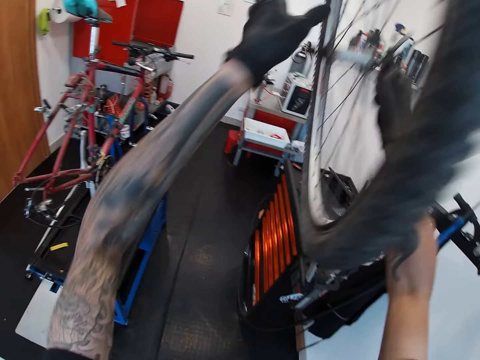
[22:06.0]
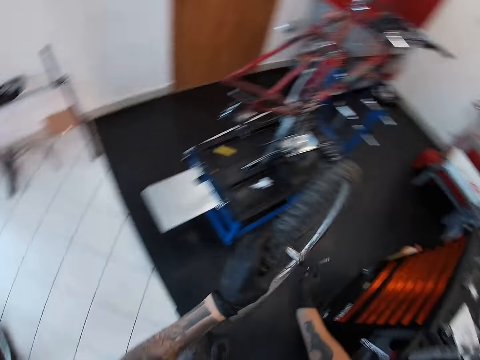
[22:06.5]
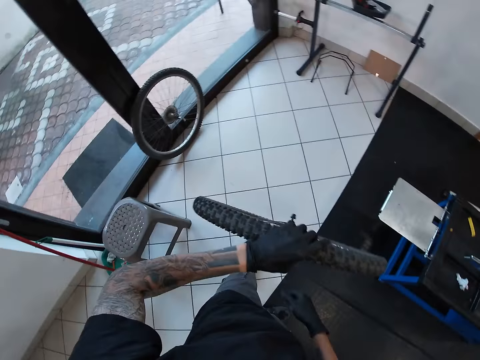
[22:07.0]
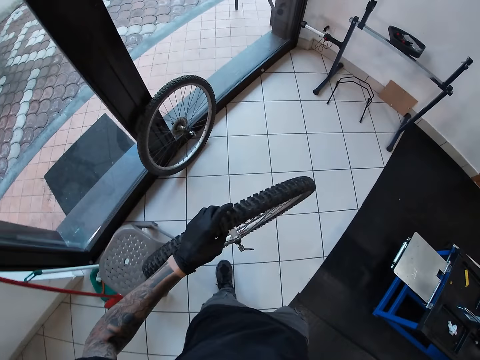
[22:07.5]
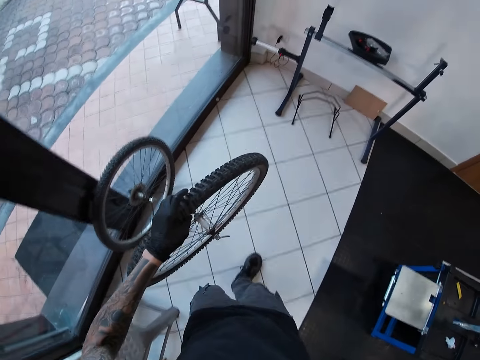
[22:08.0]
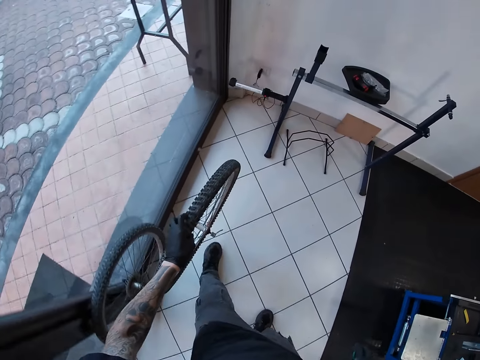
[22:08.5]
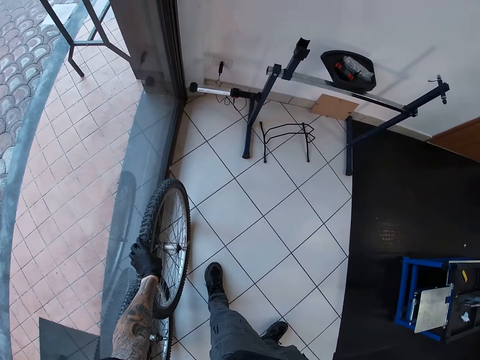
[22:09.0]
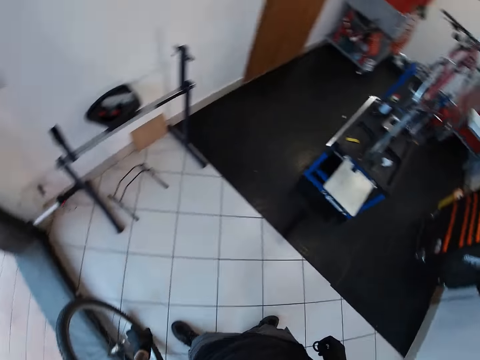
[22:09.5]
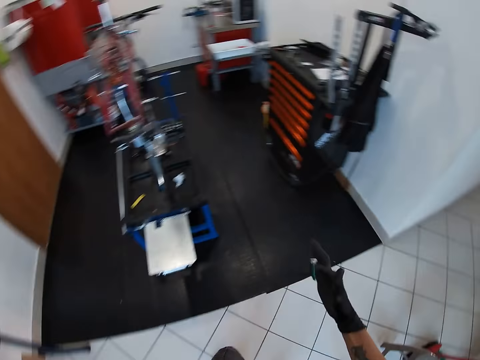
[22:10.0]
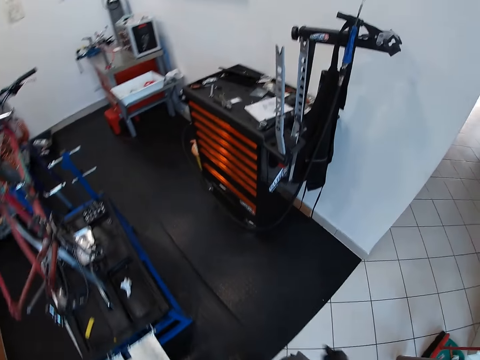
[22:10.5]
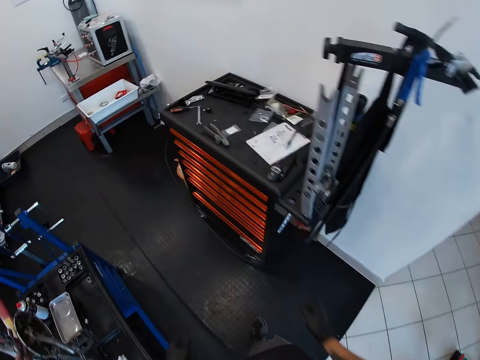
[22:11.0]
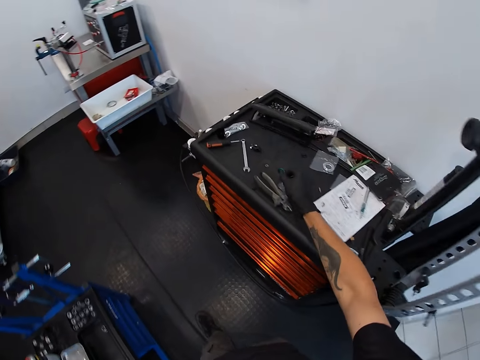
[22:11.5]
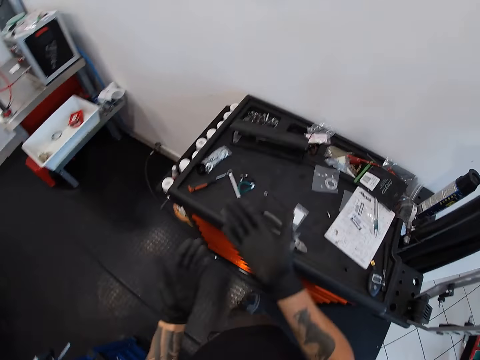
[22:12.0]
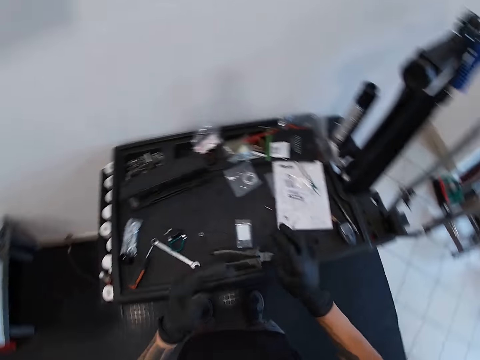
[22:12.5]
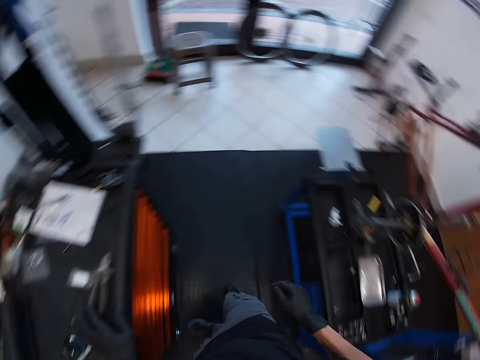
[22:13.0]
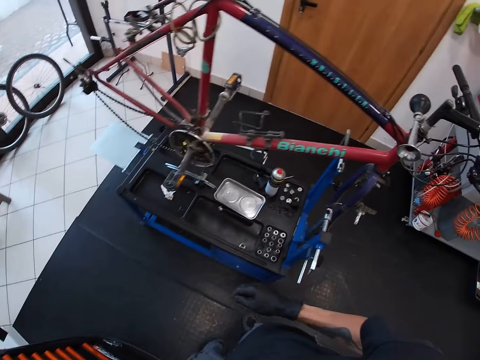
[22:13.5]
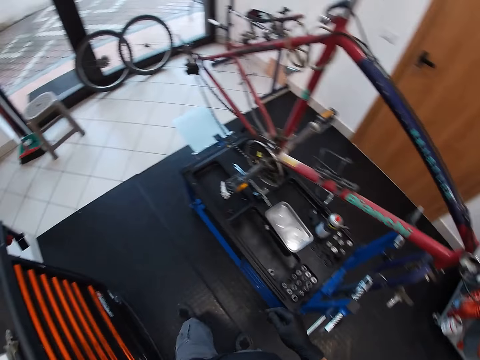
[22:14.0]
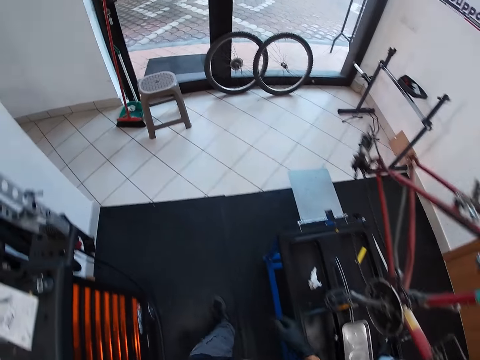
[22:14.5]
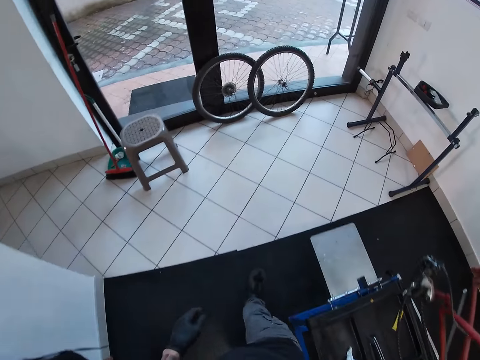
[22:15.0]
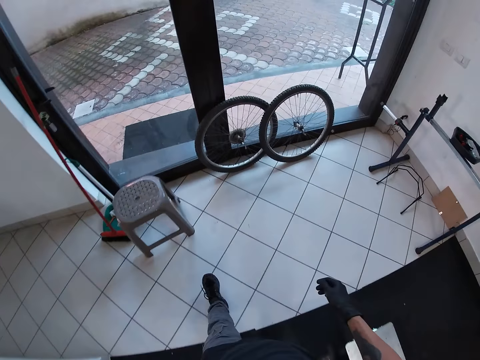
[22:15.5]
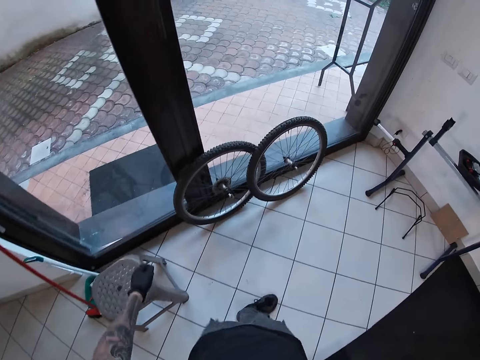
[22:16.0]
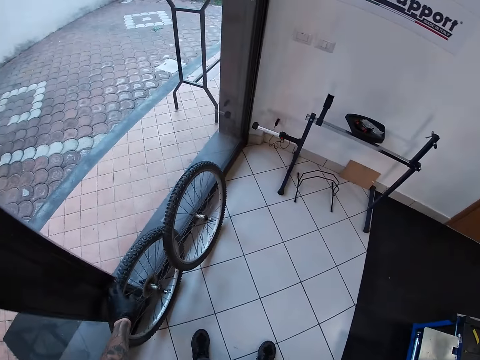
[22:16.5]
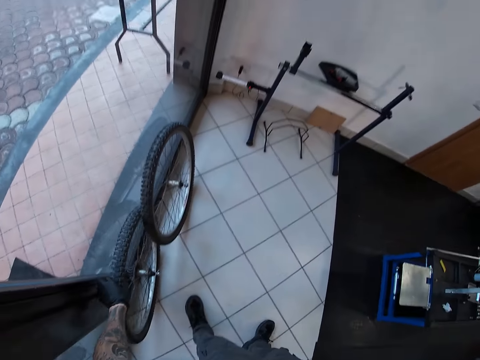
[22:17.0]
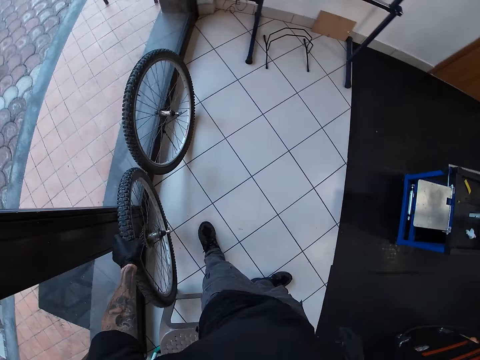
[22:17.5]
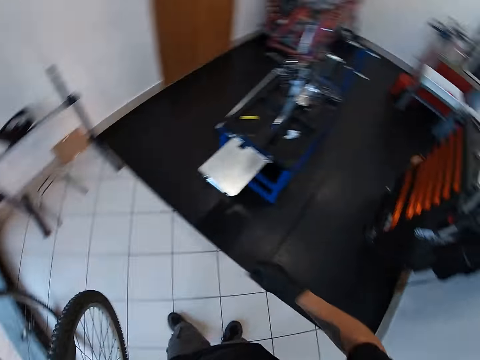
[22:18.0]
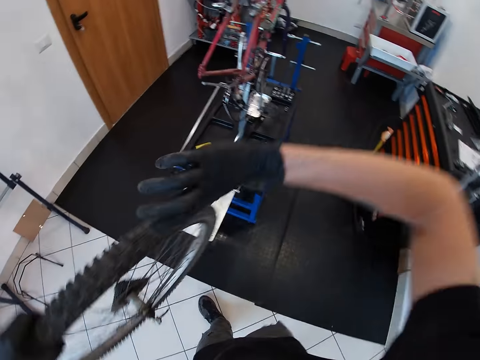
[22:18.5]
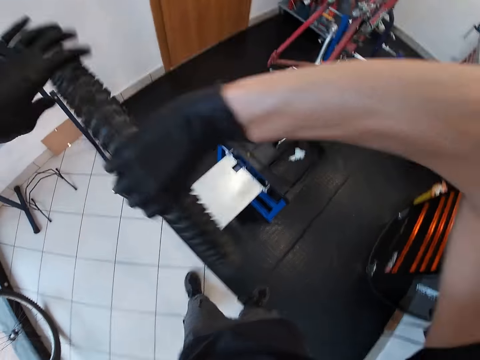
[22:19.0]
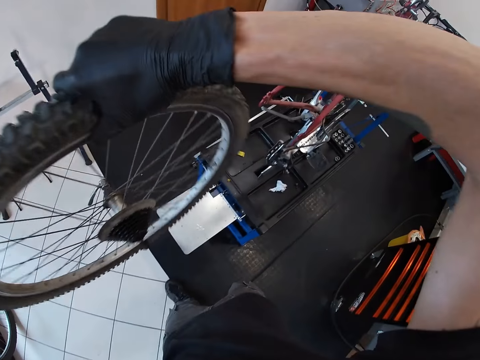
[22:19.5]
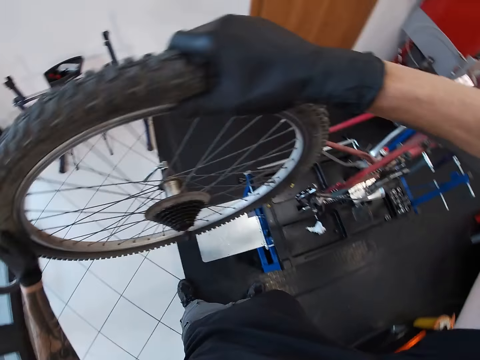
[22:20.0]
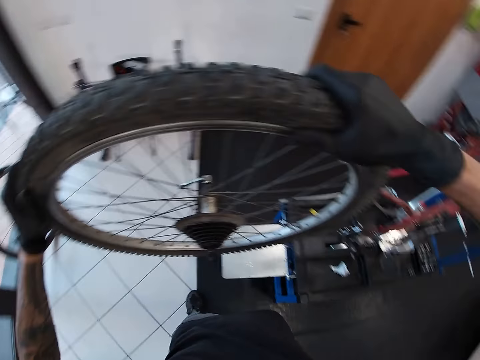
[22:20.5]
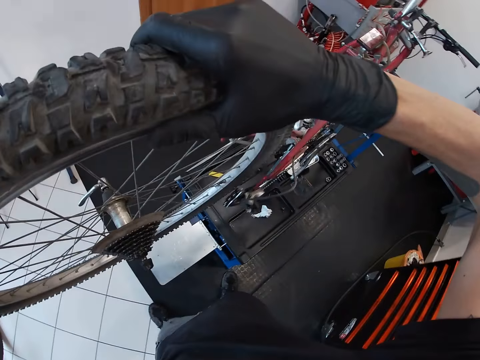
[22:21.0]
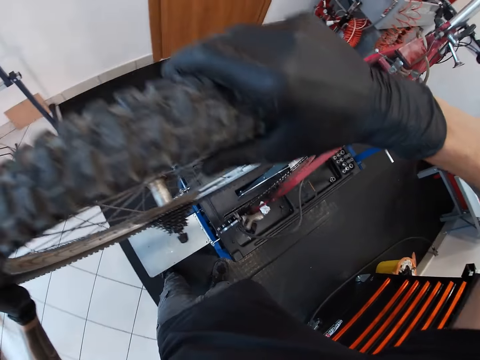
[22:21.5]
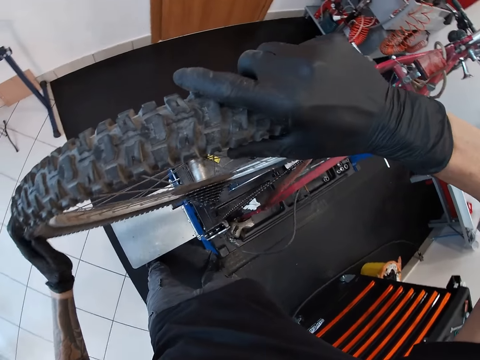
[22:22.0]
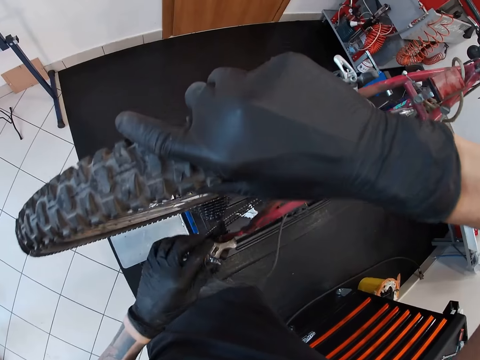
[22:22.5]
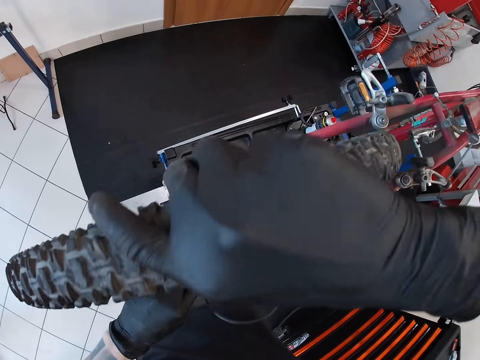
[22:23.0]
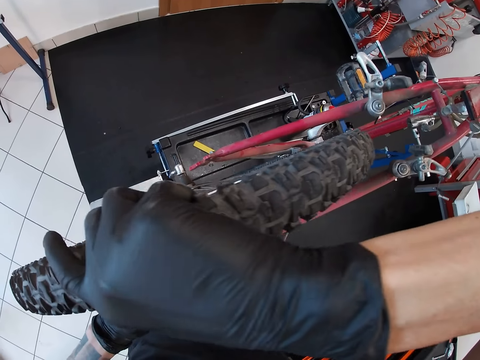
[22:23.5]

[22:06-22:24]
The camera wearer walks around. He drops the tyre on the floor with his left hand. He walks around. He drops the spoke wrench on the table with his right hand. He rubs his hands together. He walks around. He picks up a tyre of the bicycle from the floor with his left hand. He lifts the tyre. He couples the tyre to the bicycle with his hands.

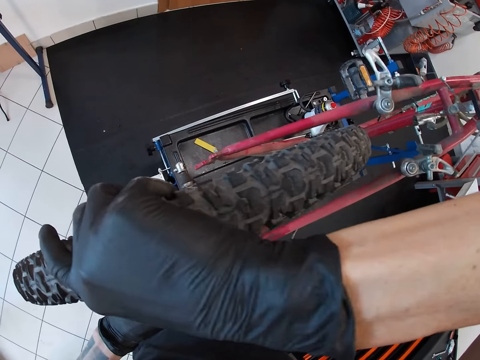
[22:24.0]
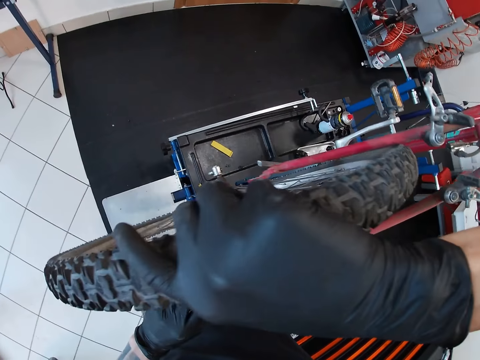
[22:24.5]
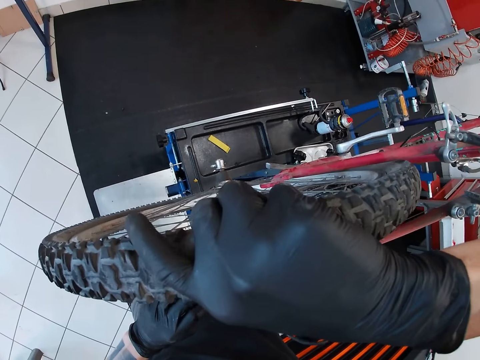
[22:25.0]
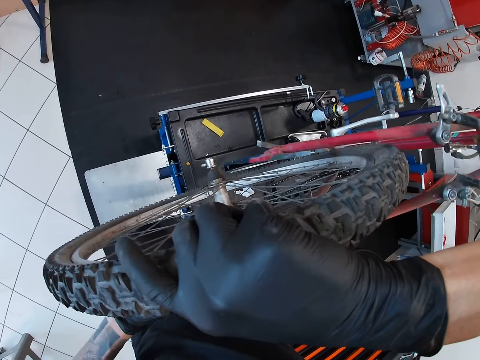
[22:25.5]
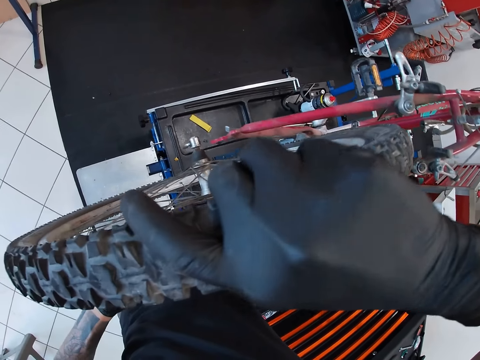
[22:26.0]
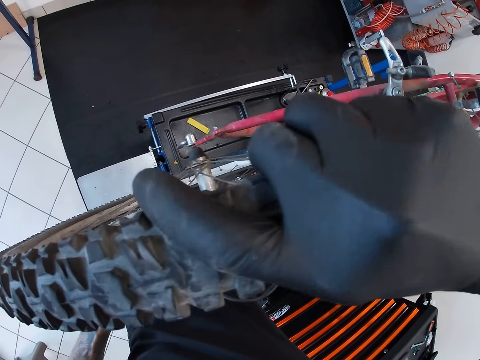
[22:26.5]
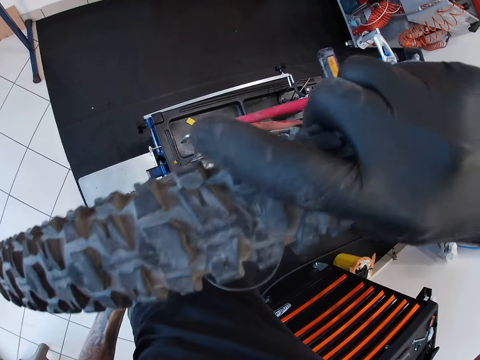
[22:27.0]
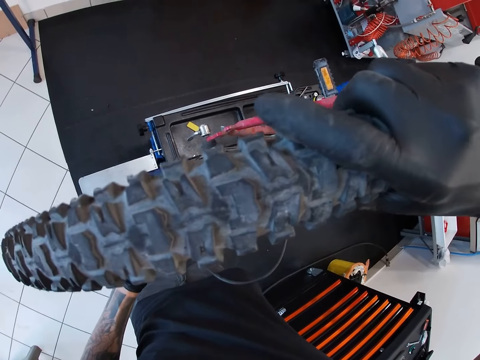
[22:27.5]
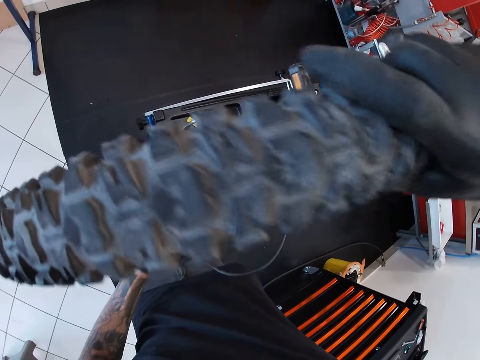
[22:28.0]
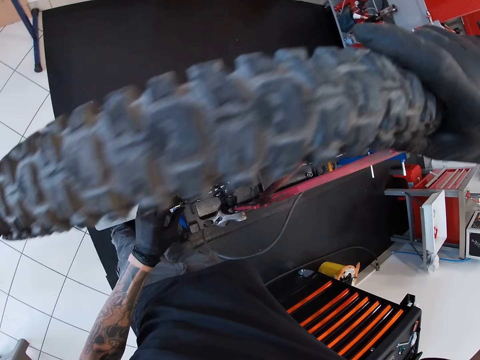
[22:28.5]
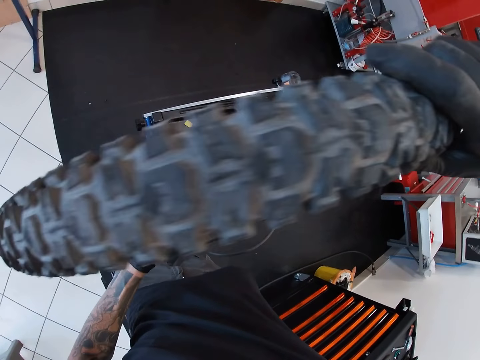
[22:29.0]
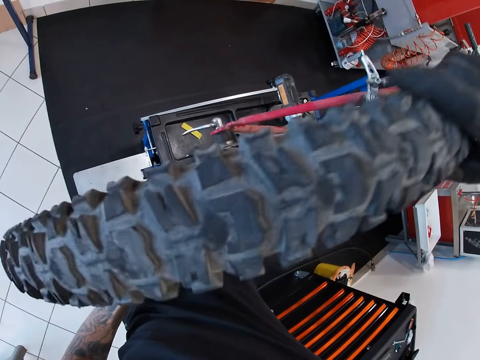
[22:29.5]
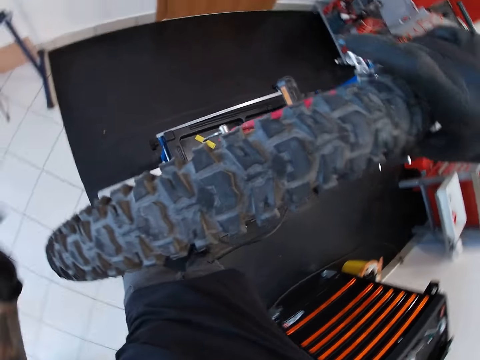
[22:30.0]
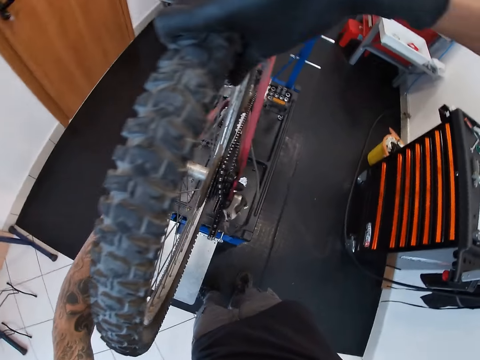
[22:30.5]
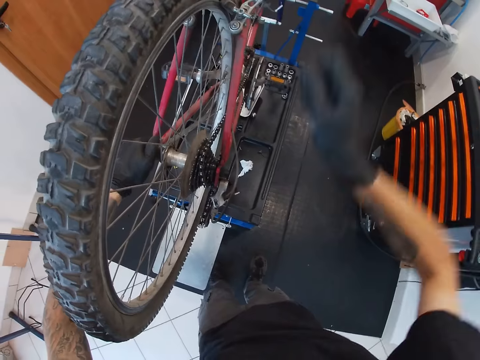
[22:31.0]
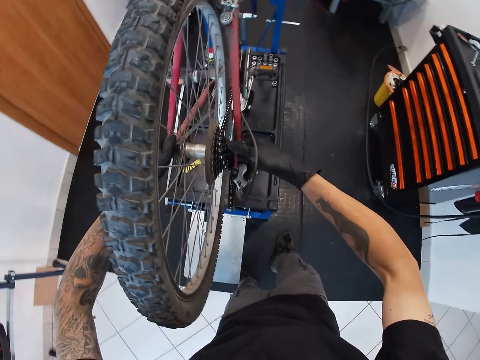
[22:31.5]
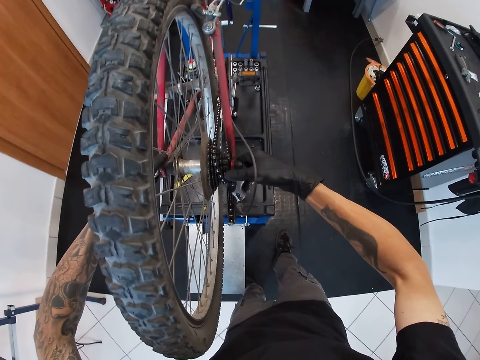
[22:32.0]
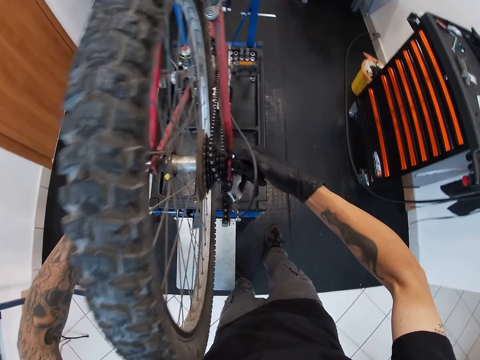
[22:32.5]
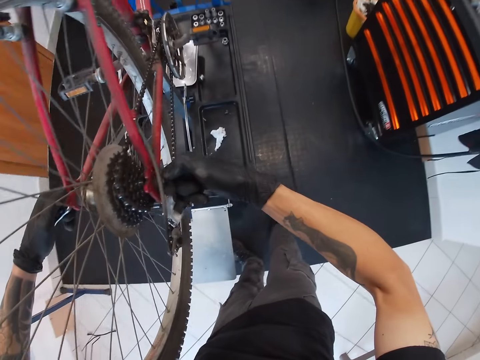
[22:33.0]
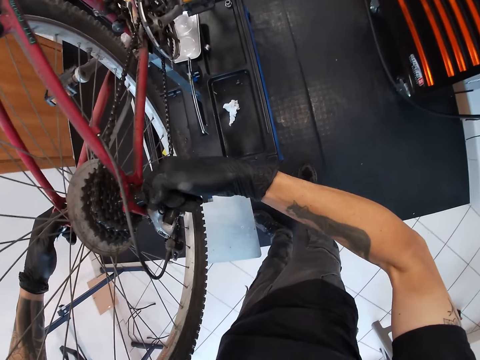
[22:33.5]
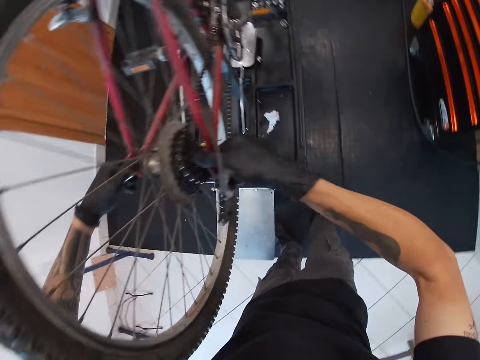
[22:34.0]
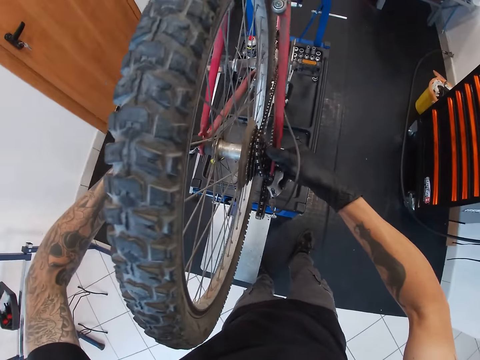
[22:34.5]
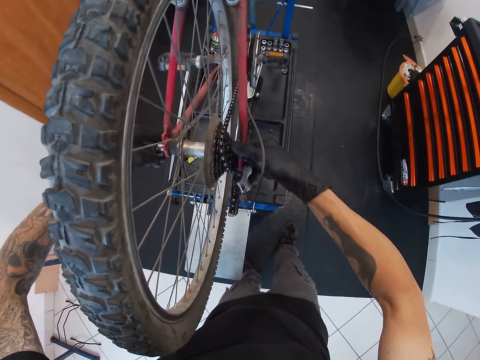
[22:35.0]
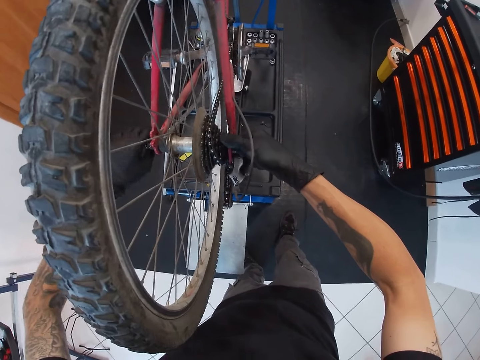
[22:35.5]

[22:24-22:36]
The camera wearer tightens the rear derailleur of the bicycle.
